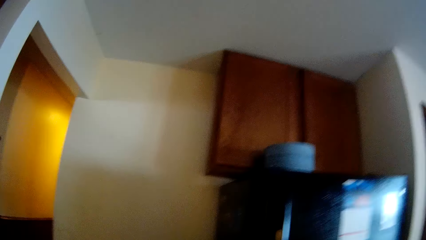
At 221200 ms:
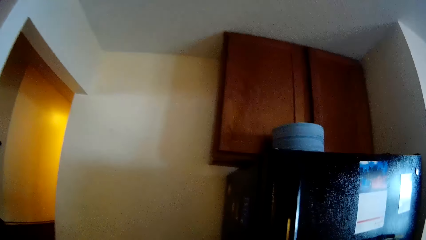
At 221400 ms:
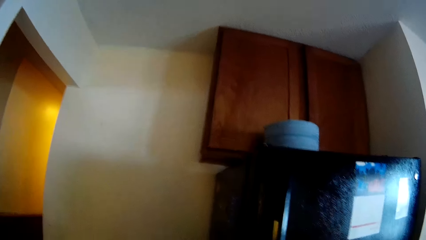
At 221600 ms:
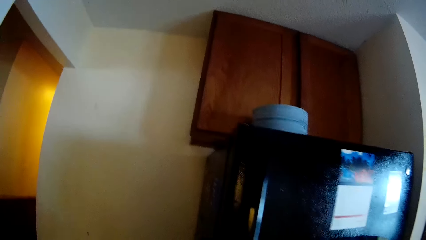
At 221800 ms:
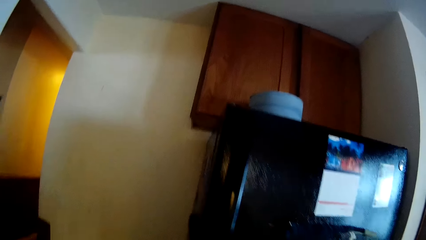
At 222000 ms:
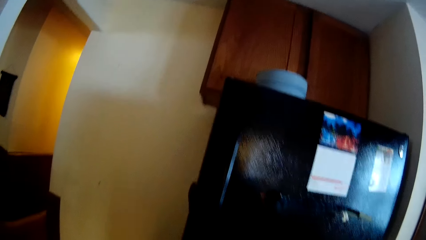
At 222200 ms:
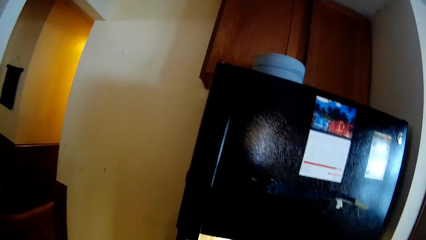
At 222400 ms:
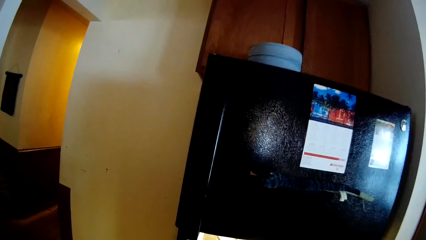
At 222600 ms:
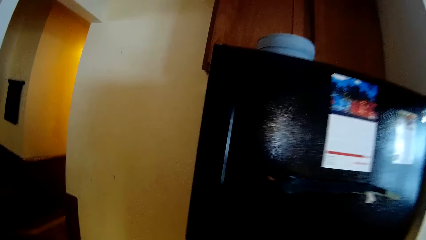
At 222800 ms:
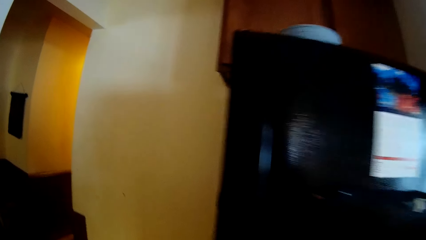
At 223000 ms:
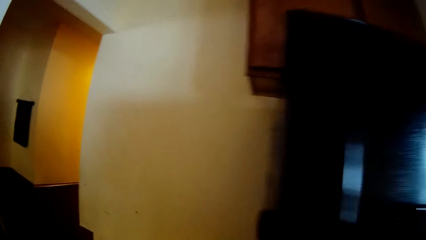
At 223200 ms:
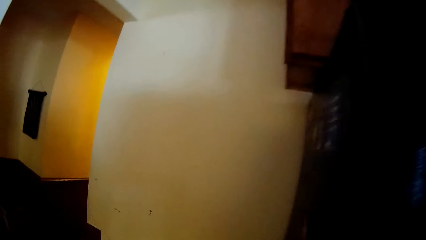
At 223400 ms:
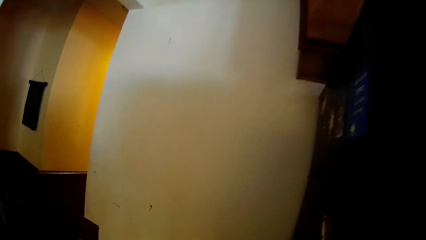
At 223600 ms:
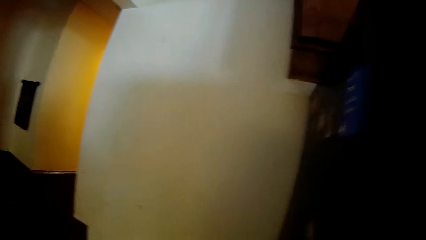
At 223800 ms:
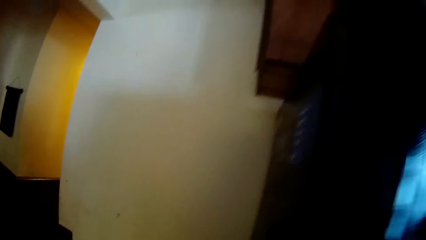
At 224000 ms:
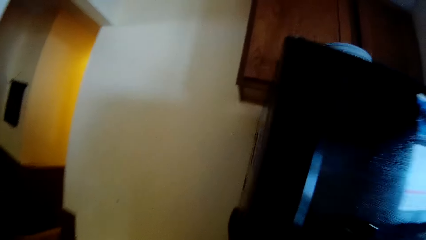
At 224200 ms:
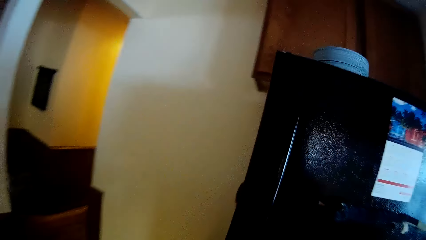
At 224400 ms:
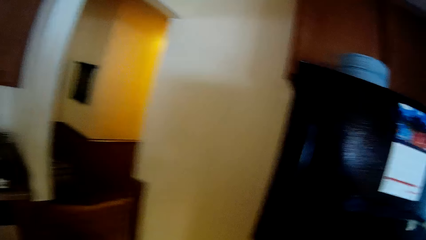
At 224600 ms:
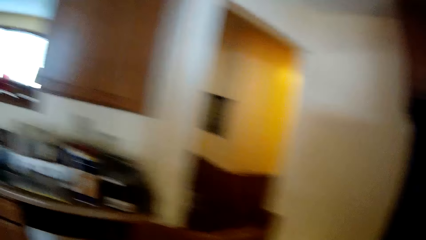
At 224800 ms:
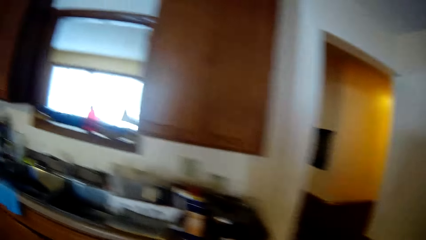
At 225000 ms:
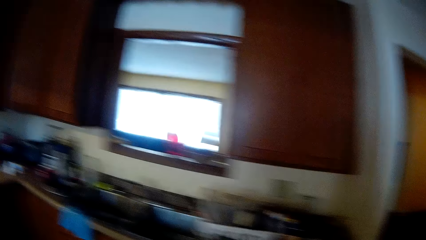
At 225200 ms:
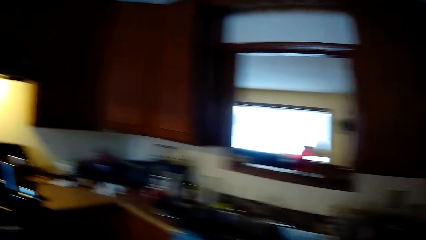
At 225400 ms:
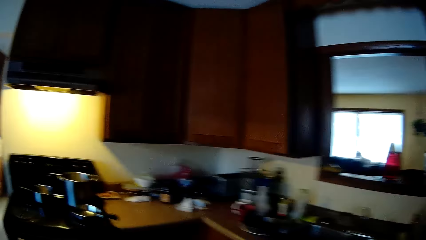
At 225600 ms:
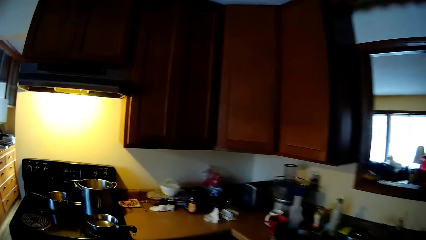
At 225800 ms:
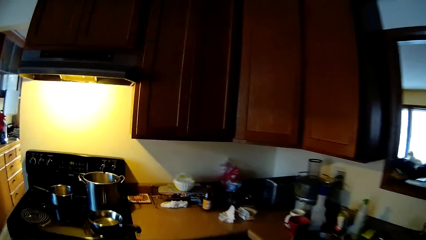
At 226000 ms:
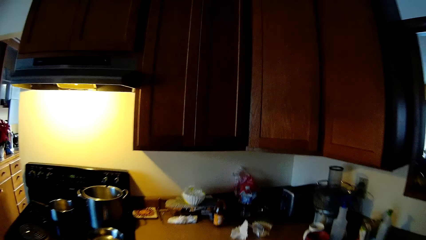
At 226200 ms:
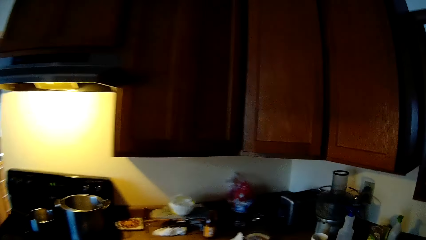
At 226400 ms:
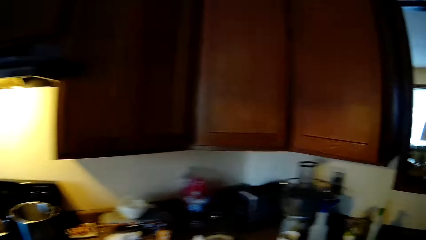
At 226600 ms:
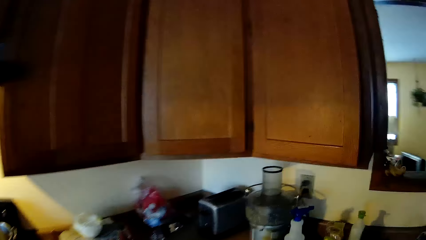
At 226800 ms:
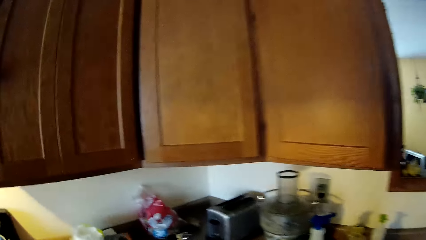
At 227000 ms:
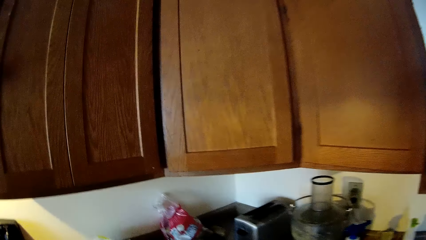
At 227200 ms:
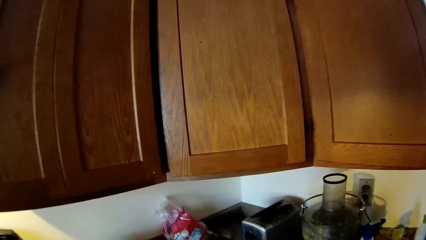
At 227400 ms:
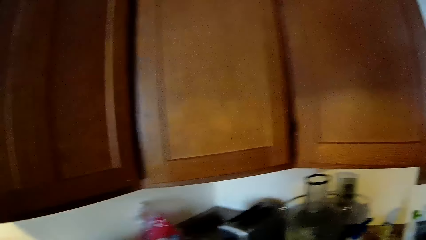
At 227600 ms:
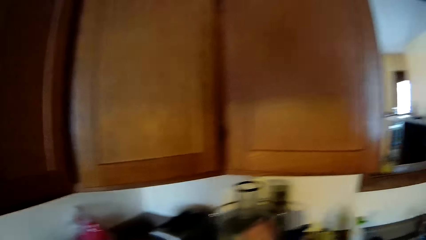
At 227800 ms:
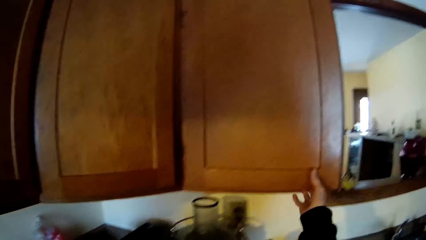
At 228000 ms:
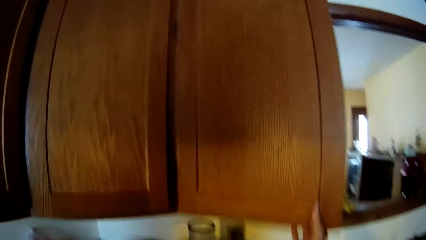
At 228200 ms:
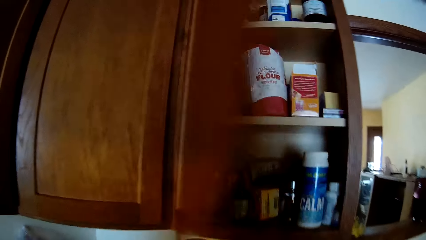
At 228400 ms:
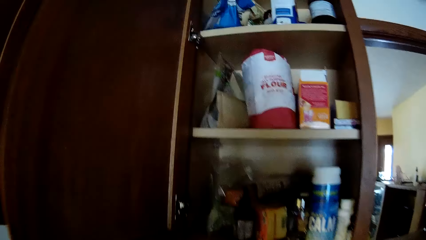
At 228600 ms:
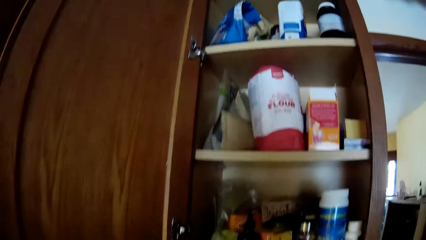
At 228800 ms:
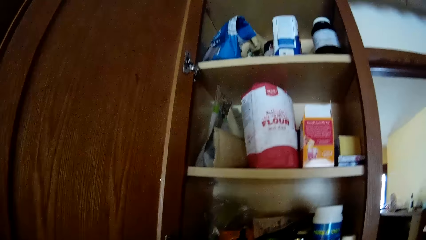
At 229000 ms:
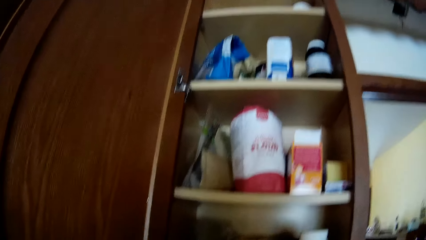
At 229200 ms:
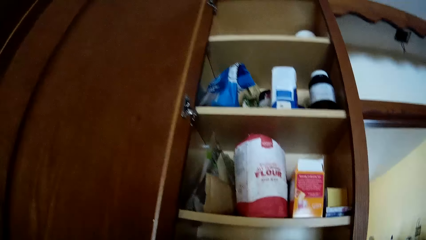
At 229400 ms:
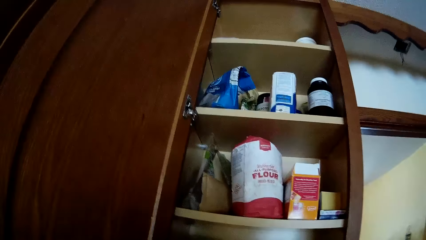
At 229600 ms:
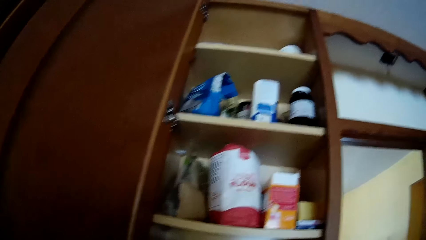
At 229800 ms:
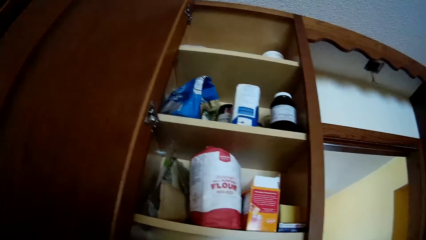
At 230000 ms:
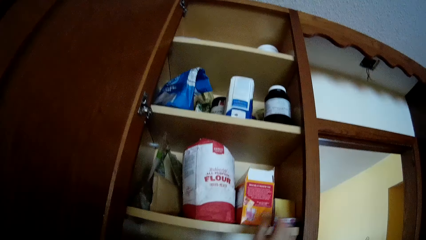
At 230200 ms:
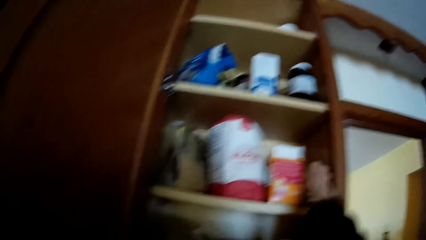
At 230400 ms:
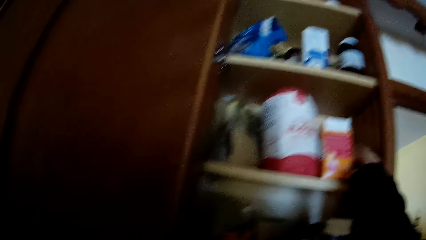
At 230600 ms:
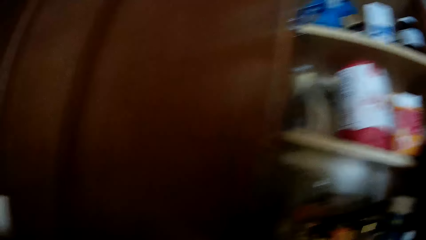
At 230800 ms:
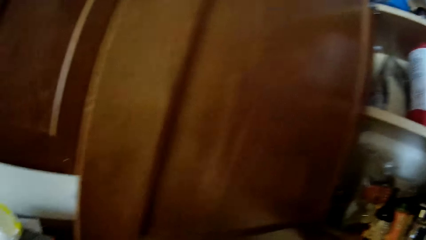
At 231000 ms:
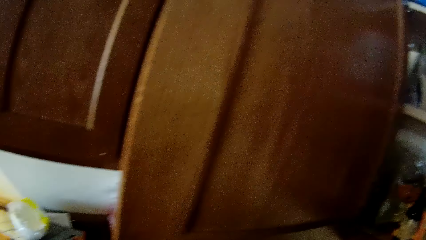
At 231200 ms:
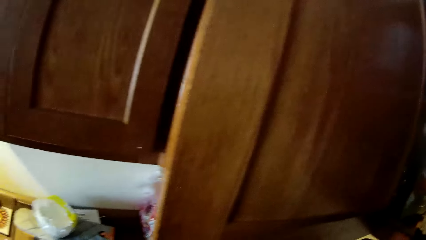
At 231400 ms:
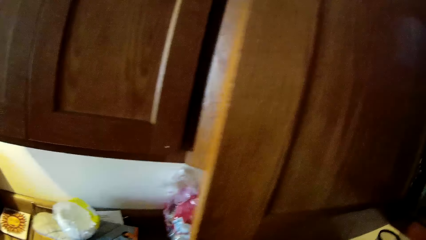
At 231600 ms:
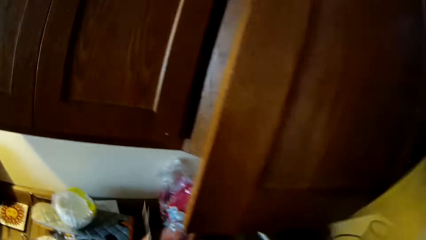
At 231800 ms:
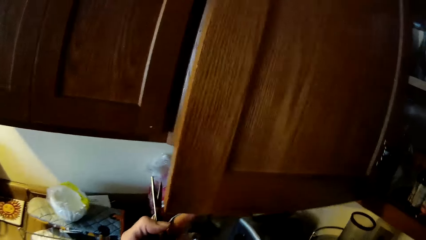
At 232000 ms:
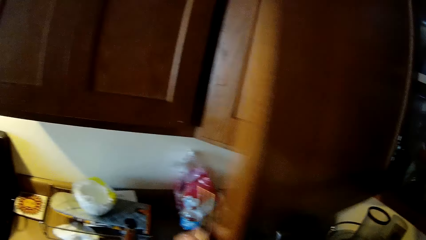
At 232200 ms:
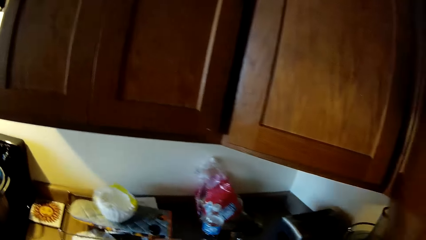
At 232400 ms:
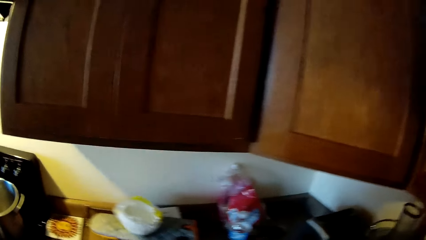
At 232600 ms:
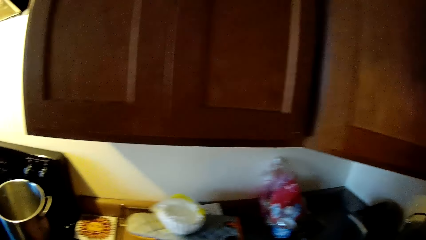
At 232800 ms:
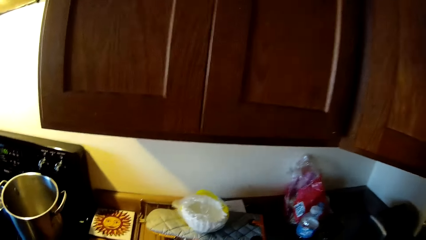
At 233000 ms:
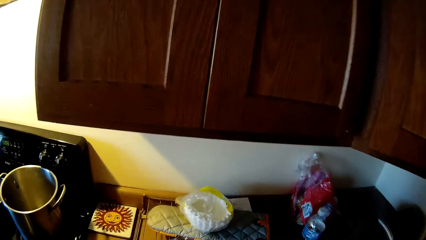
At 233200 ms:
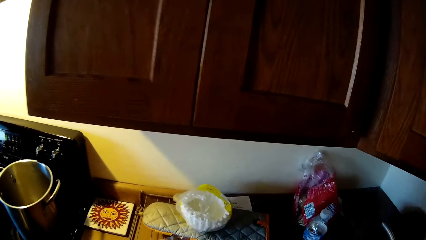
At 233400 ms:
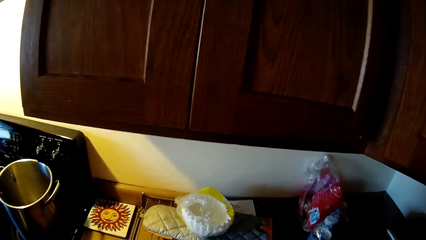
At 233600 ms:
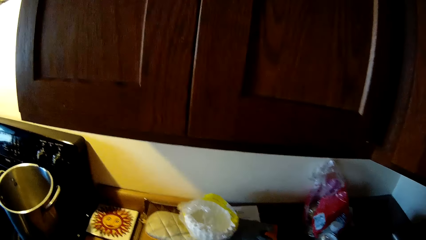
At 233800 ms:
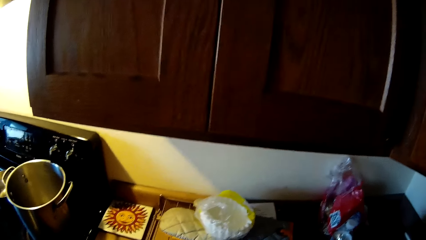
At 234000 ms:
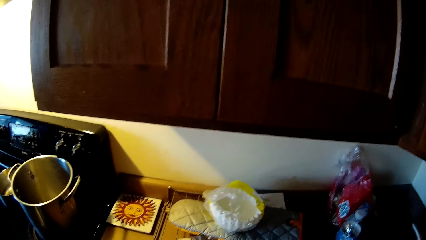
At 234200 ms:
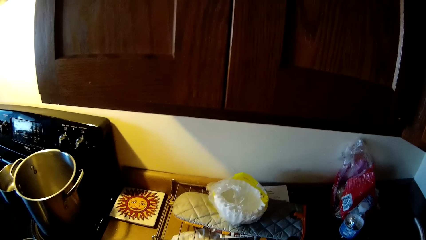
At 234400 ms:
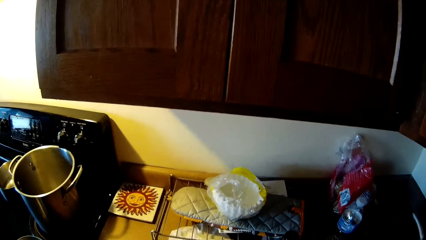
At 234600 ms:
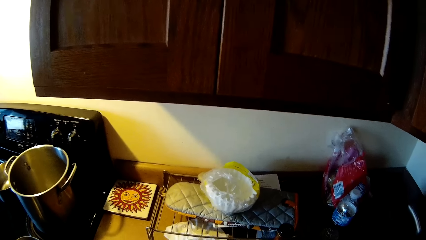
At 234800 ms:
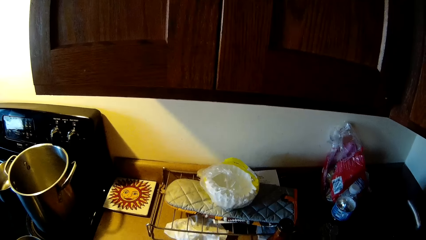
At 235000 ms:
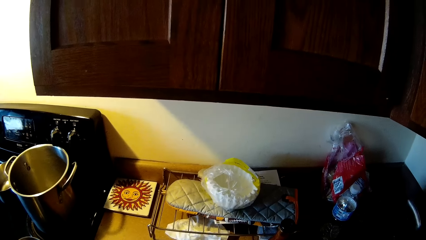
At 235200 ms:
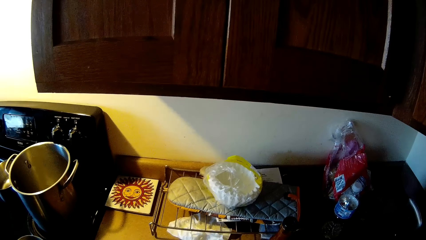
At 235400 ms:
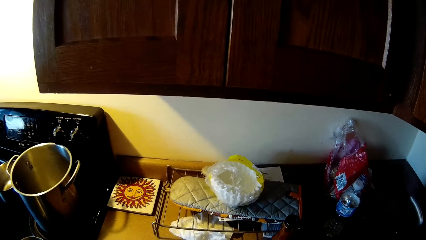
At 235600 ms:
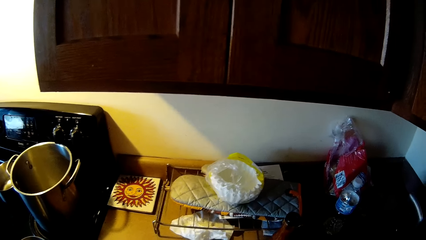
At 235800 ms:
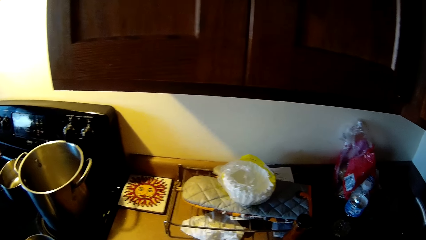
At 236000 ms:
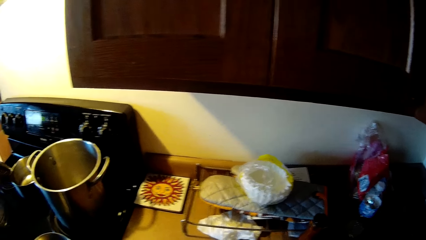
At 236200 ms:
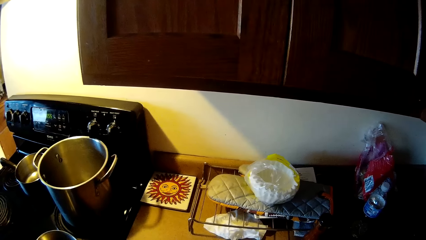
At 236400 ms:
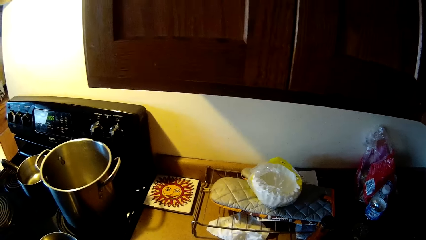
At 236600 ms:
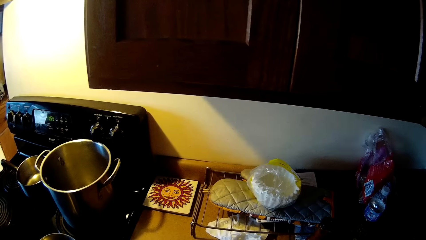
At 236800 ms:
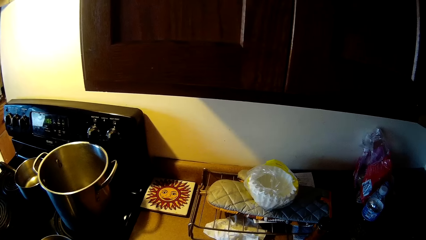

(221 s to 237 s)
The camera wearer opens the kitchen cabinet with her right hand. She picks a box from the kitchen cabinet with her right hand. She closes the kitchen cabinet with her left hand.
